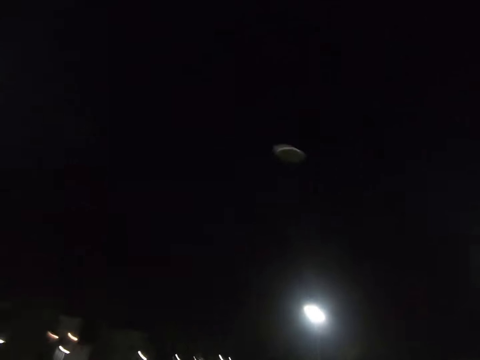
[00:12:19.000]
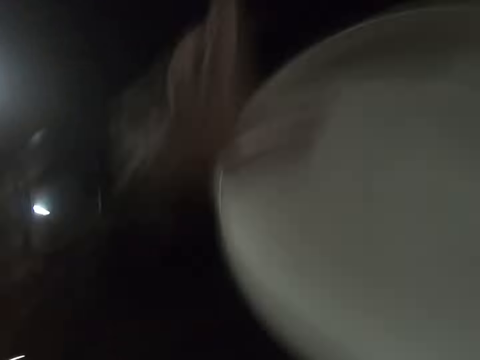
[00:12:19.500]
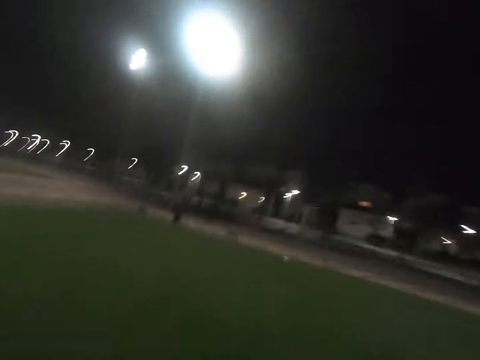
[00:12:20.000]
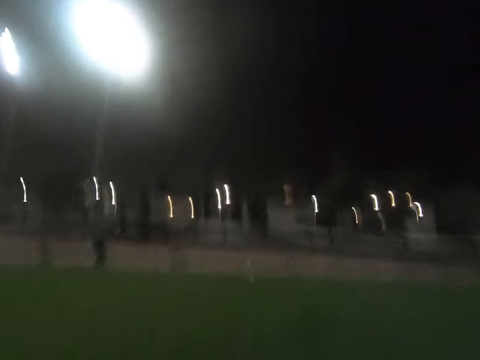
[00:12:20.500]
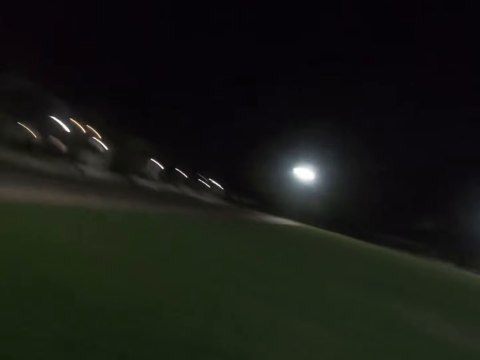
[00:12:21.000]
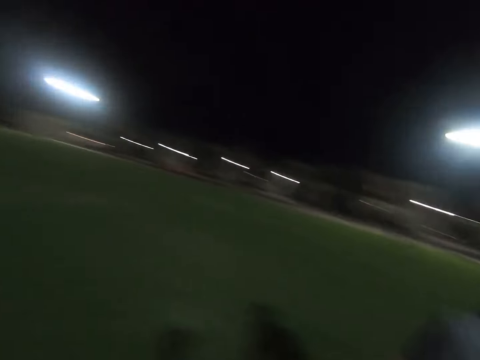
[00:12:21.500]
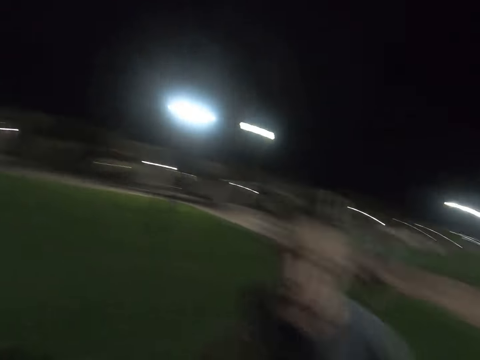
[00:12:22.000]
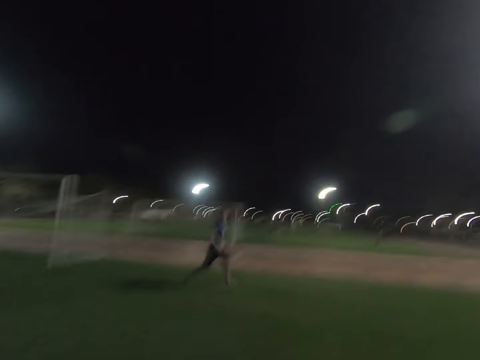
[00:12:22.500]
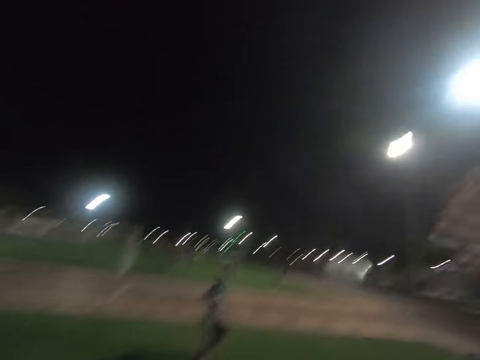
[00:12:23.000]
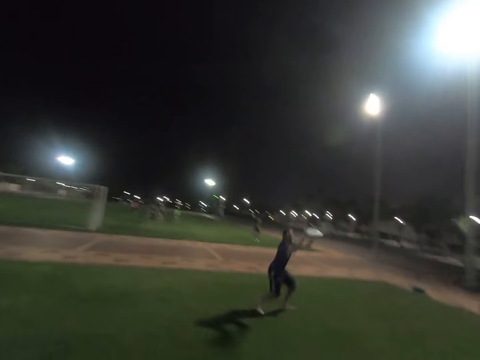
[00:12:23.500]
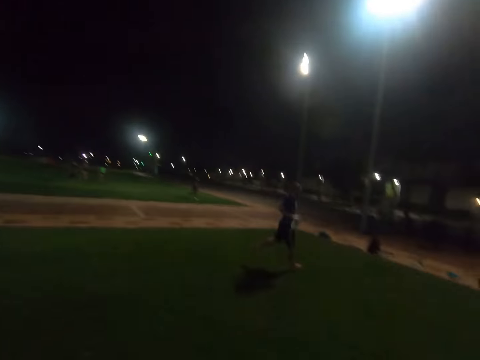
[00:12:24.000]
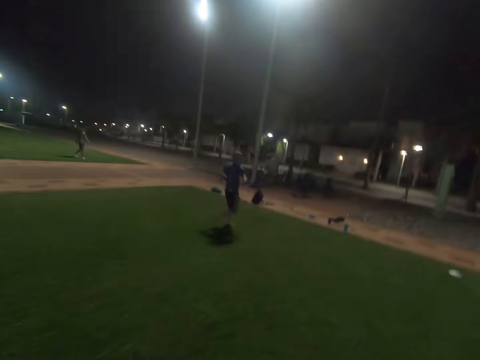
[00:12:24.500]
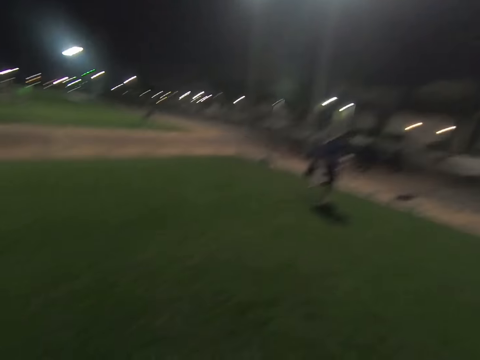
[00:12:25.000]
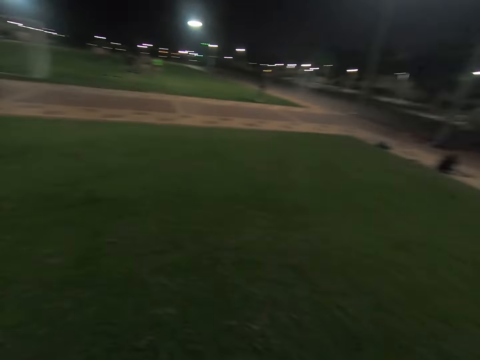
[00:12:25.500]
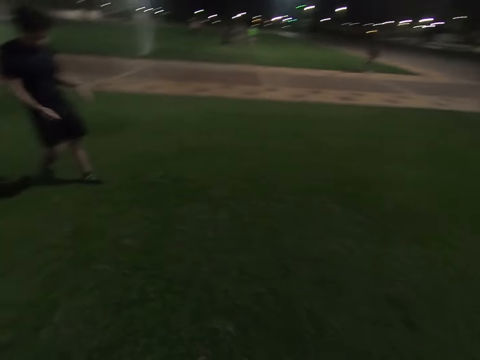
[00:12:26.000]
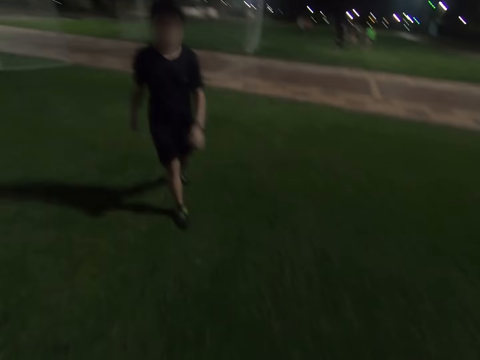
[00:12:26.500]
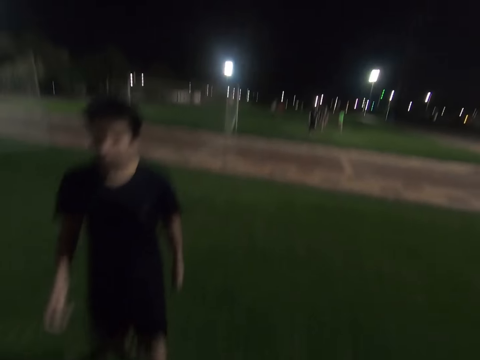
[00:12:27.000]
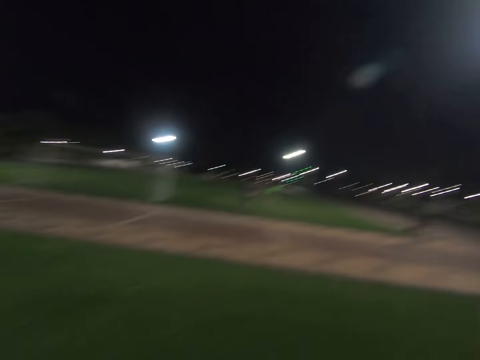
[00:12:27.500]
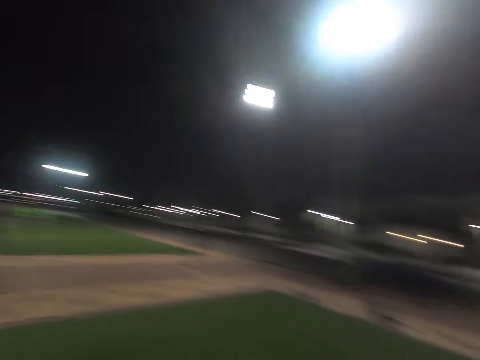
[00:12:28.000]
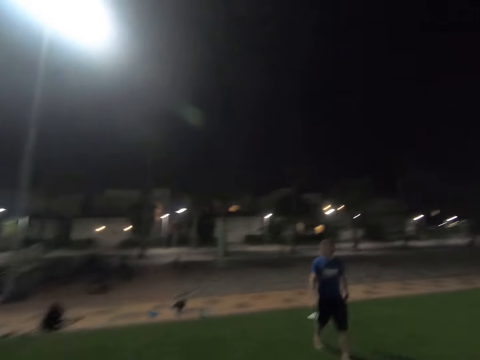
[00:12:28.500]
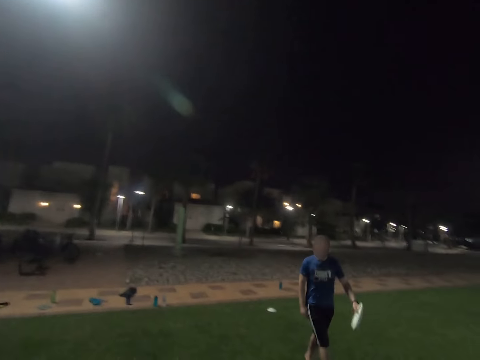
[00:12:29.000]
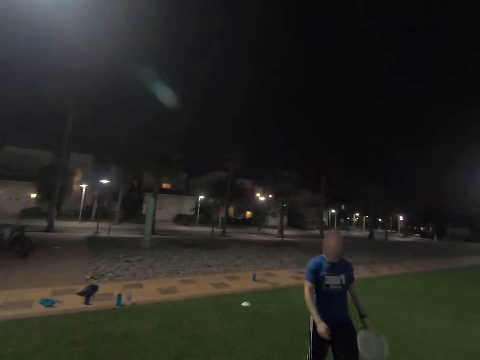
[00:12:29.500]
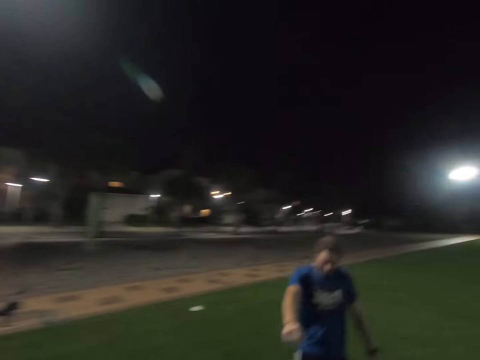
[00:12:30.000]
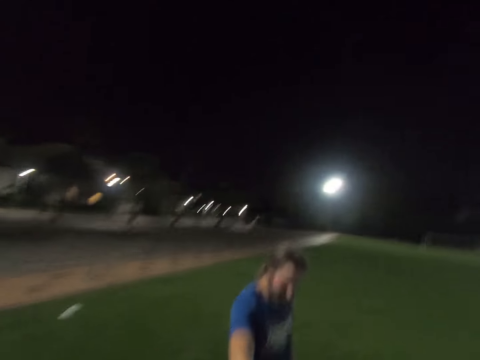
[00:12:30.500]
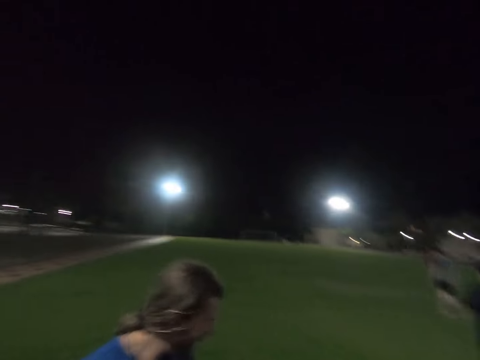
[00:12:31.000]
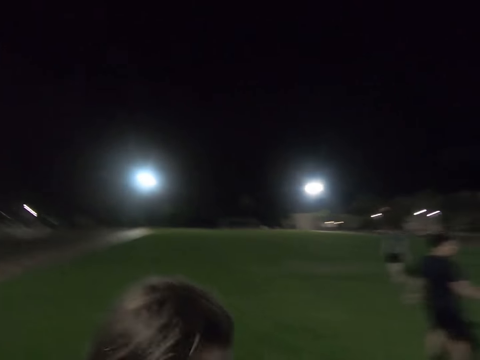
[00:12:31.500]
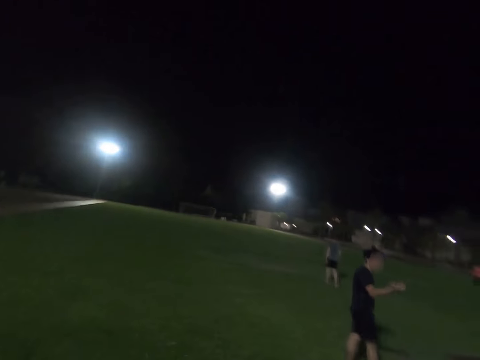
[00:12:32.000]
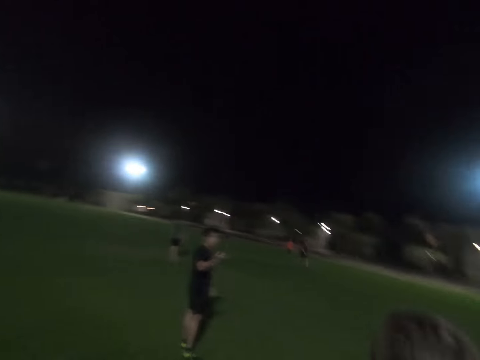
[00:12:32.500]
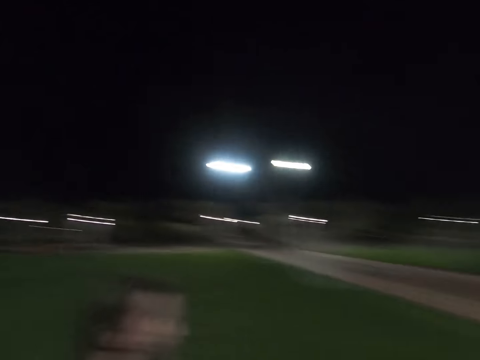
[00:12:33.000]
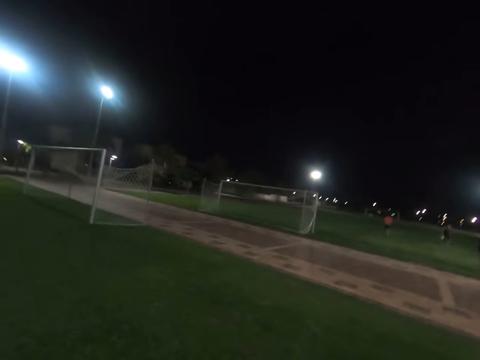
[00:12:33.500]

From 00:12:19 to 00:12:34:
The camera wearer throws the frisbee disc. They catch the frisbee. They throw the frisbee. A man catches the frisbee disc. Another man walks around the field. The first man walks around the field with the frisbee. Another man walks around the field.

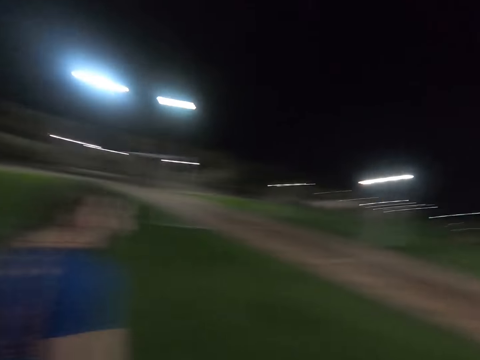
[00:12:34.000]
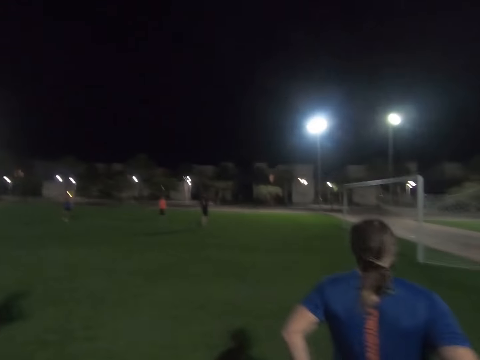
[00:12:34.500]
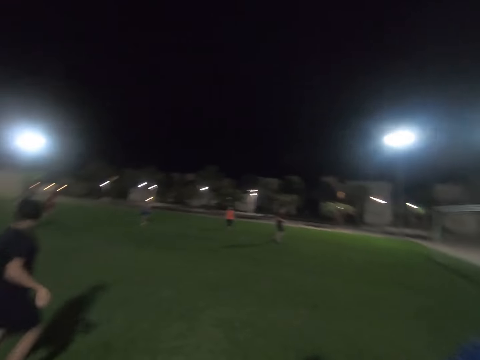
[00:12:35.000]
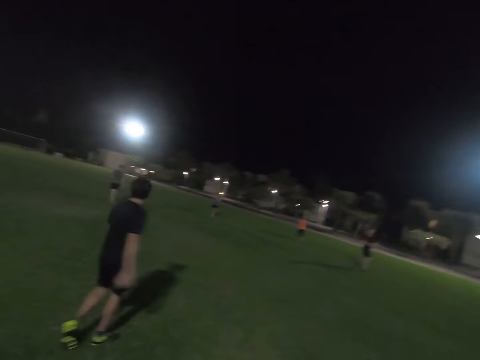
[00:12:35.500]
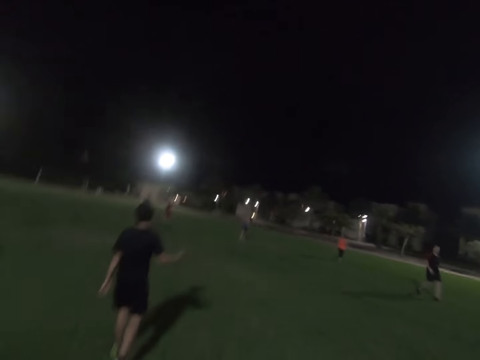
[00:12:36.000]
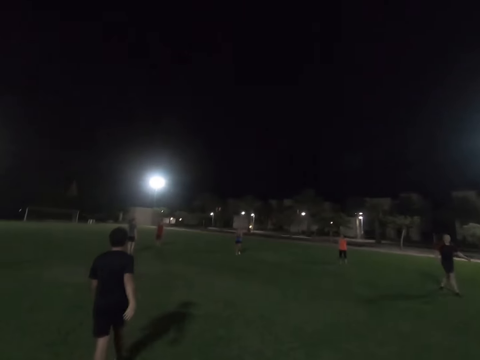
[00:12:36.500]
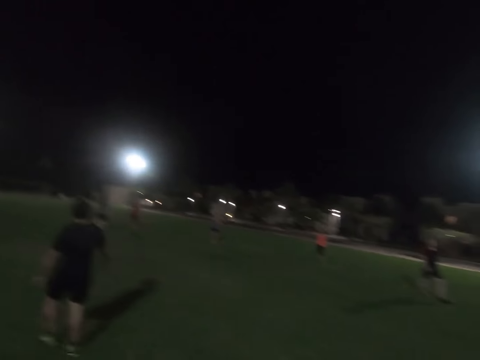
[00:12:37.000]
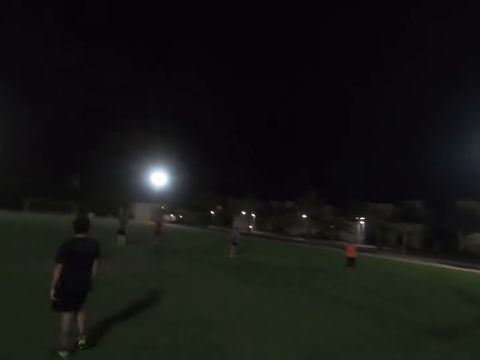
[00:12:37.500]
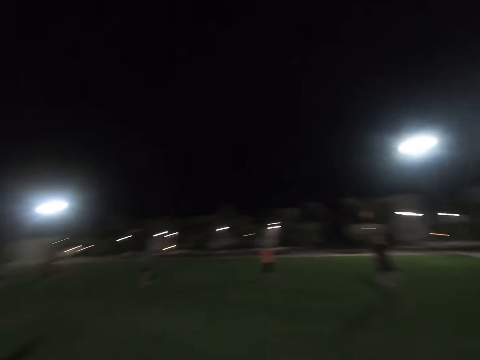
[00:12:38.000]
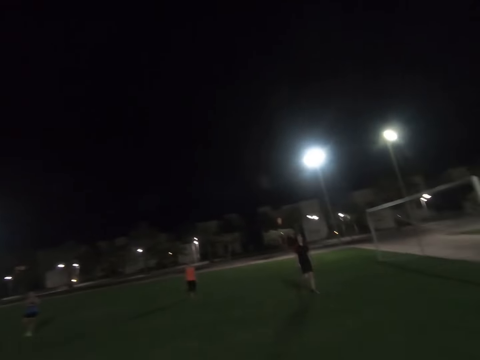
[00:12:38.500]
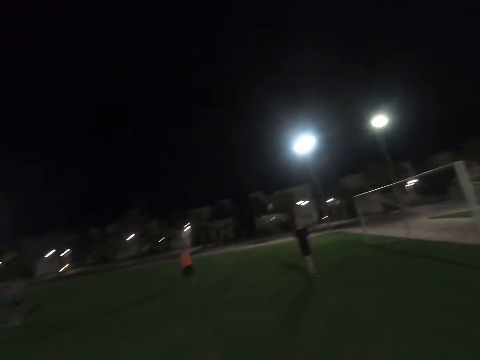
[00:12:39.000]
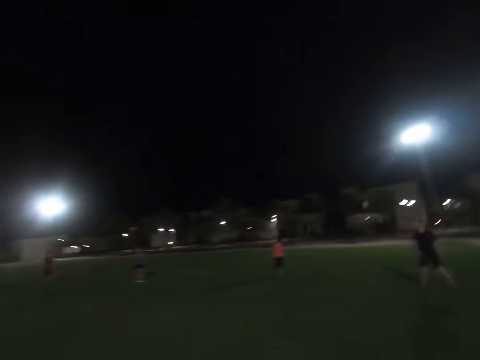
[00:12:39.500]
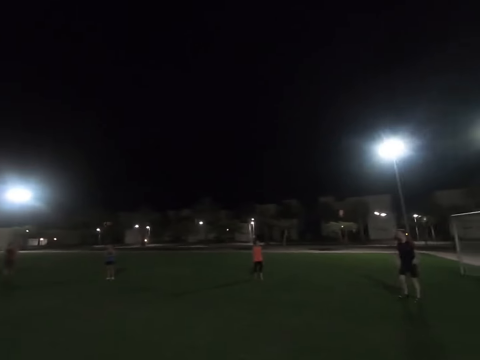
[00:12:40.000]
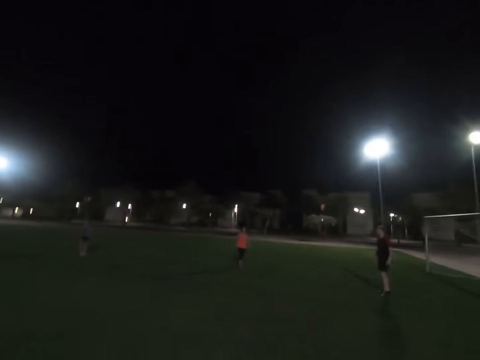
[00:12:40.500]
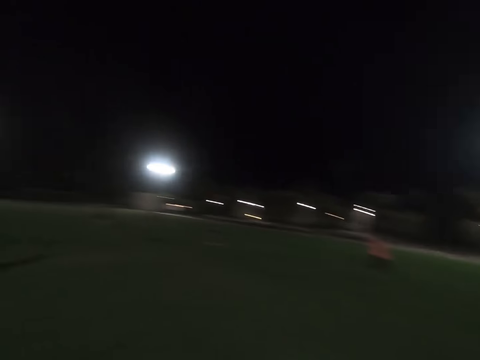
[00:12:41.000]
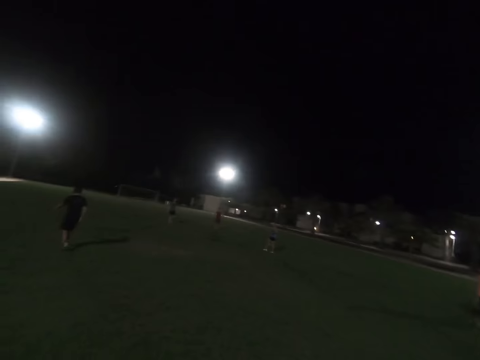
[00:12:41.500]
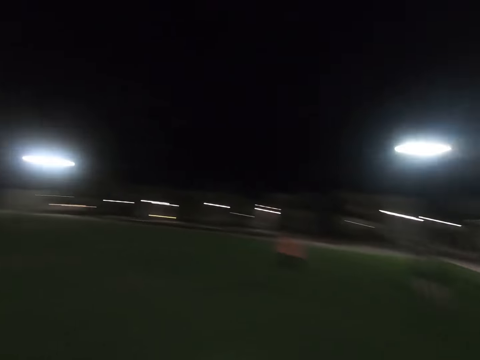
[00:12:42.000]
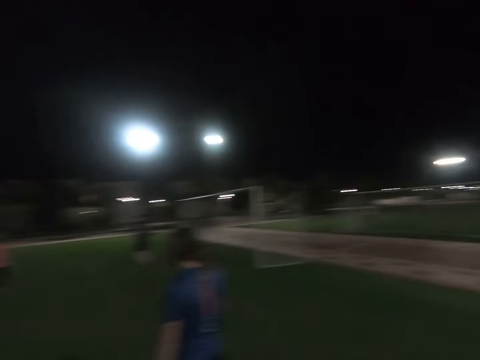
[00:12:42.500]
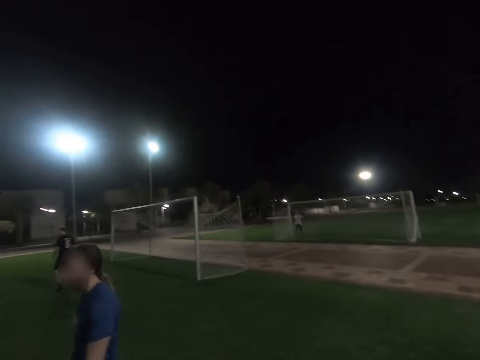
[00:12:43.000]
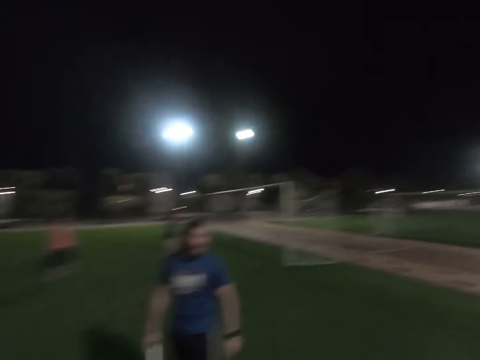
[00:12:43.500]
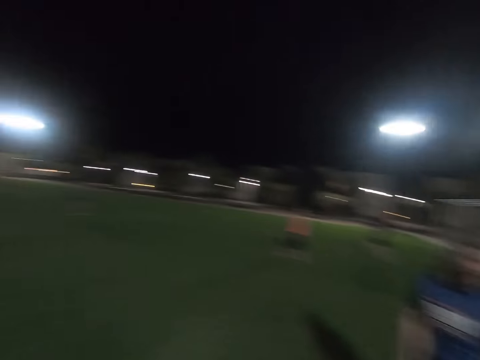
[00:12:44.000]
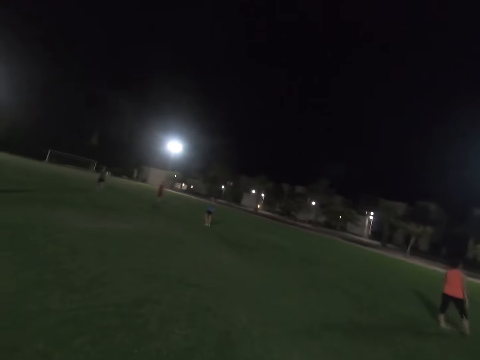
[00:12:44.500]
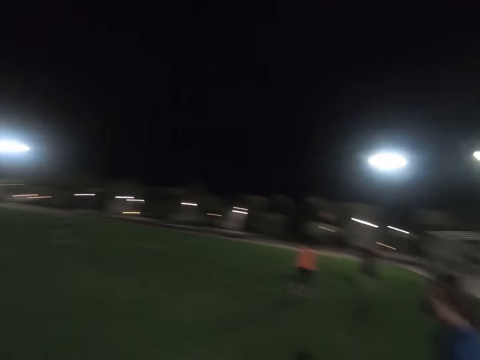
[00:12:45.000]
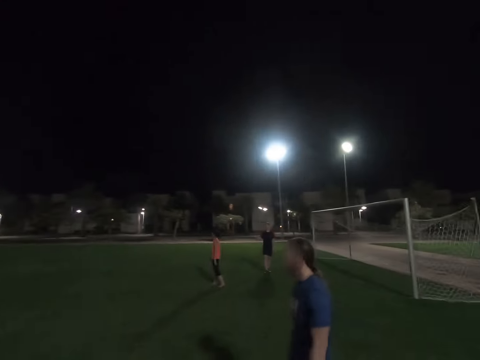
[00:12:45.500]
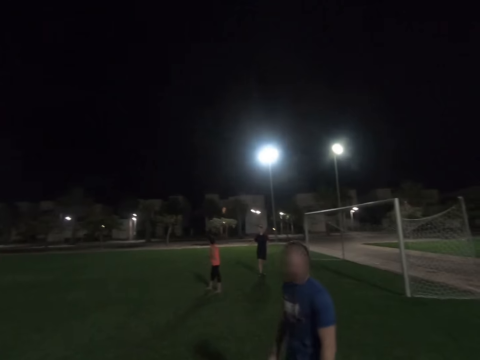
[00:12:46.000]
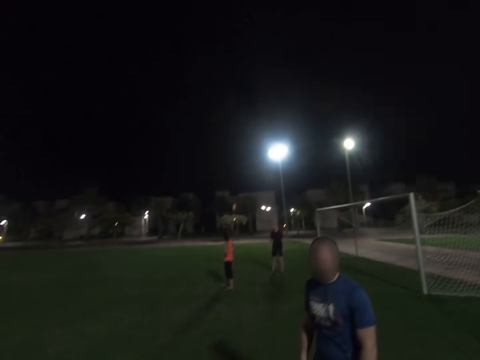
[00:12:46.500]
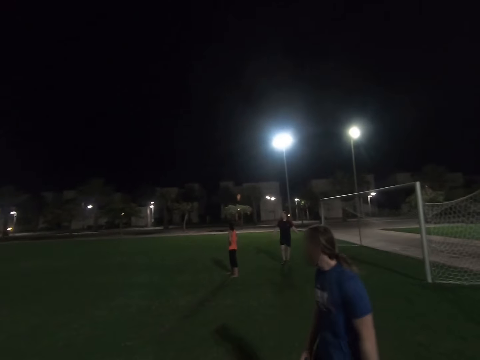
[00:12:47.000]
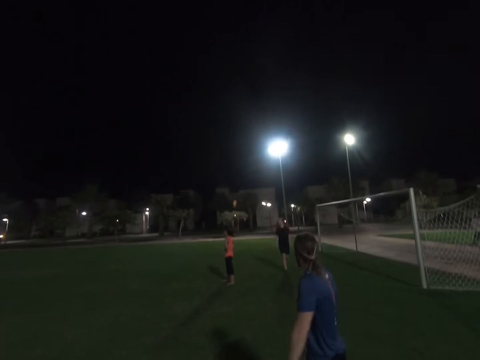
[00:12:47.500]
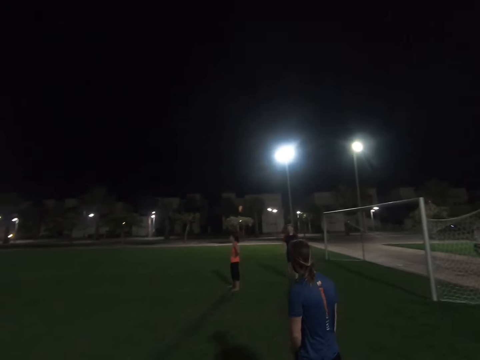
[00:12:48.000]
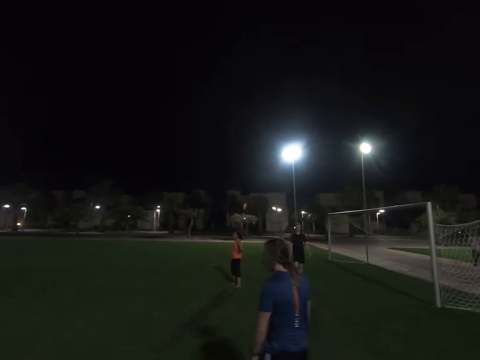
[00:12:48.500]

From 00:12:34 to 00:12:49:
A man walks around the field. The camera wearer looks around the field. Another man walks around the field.
